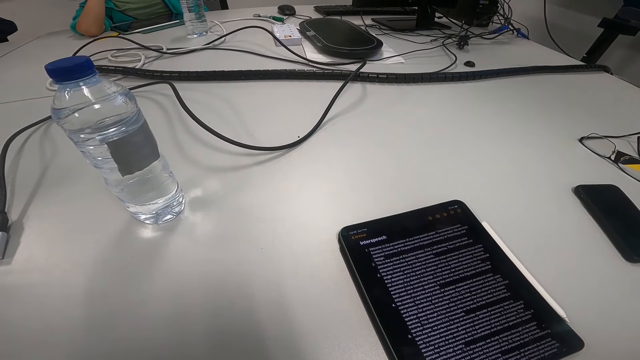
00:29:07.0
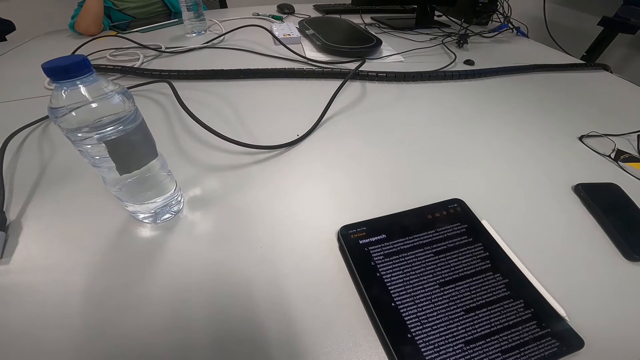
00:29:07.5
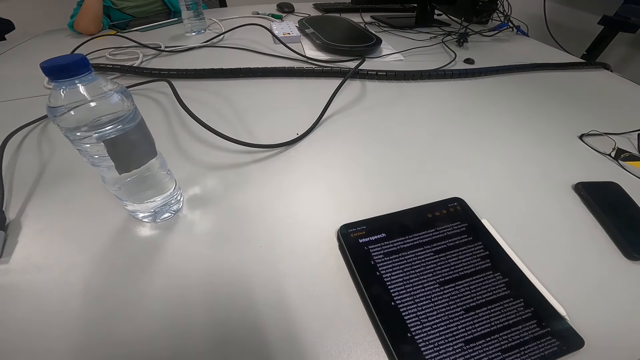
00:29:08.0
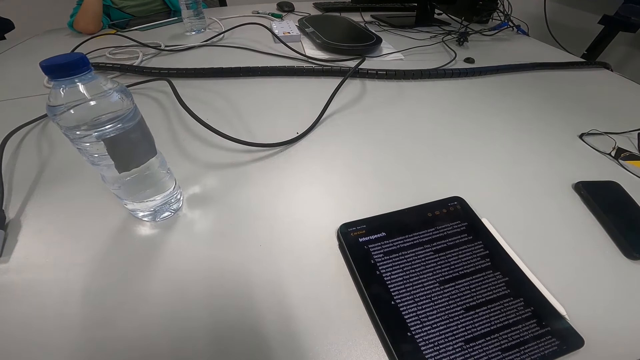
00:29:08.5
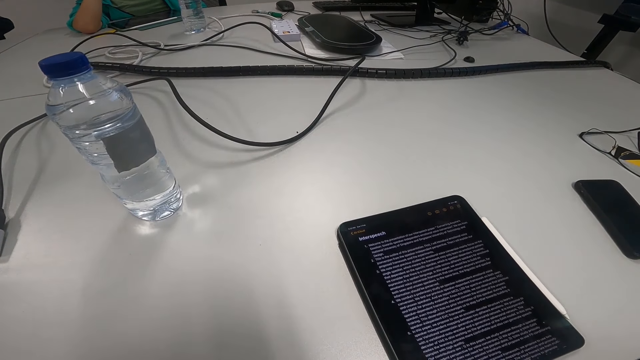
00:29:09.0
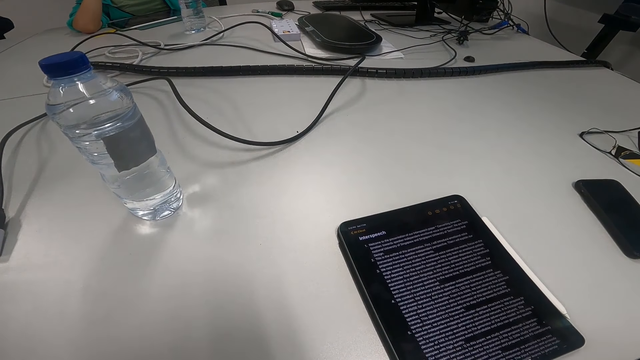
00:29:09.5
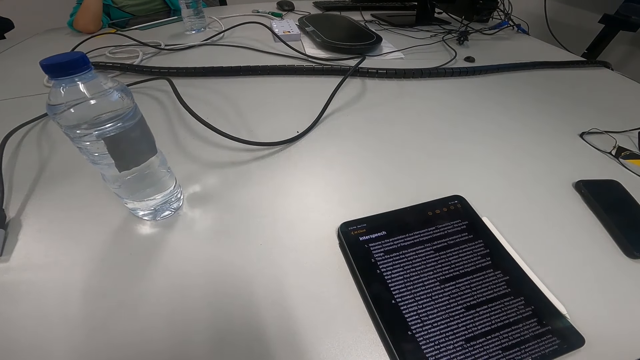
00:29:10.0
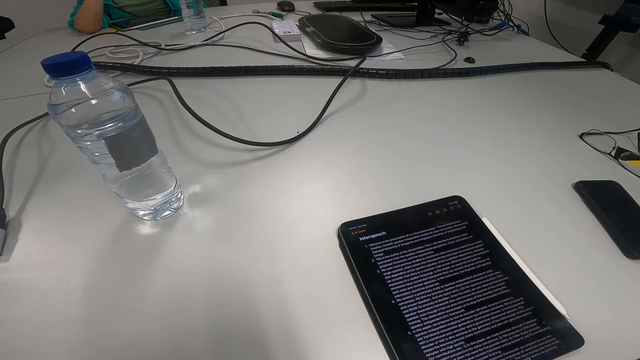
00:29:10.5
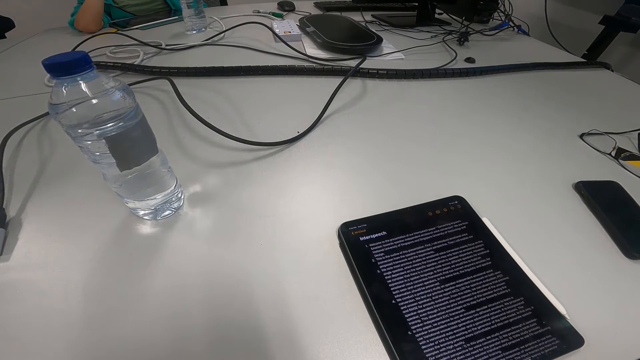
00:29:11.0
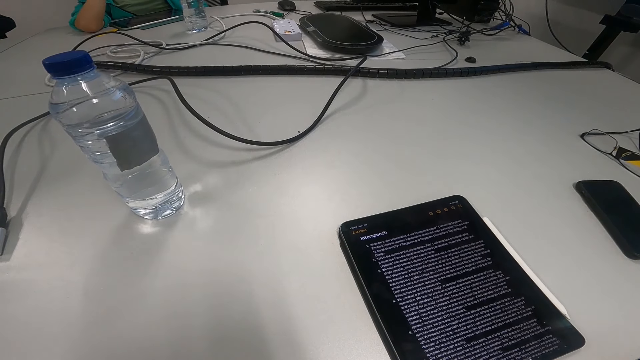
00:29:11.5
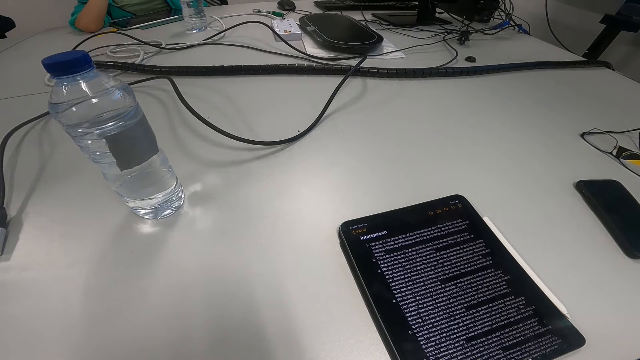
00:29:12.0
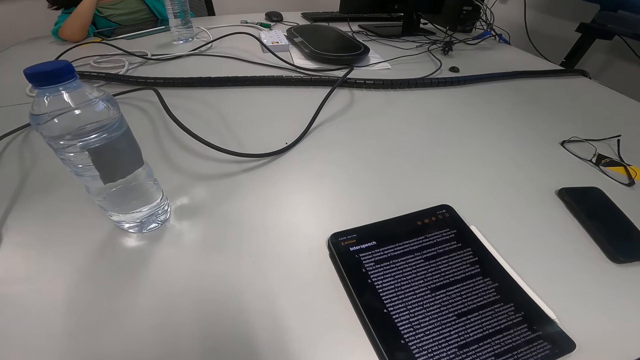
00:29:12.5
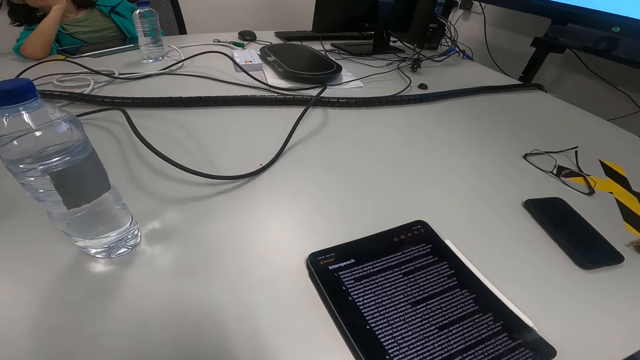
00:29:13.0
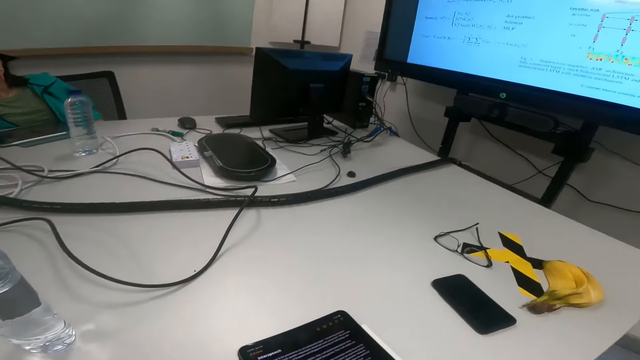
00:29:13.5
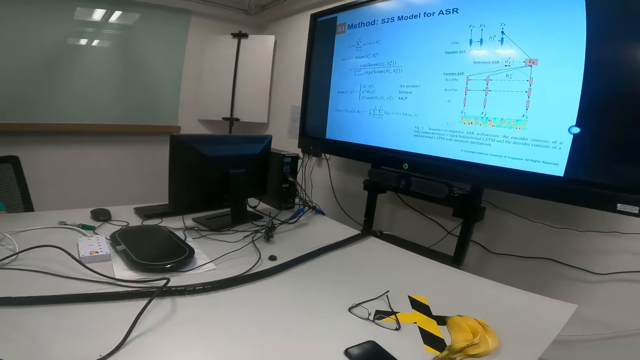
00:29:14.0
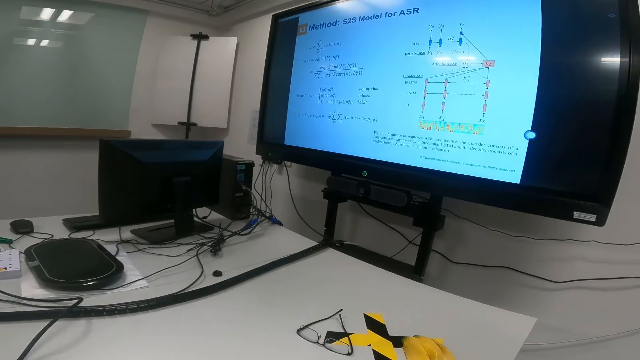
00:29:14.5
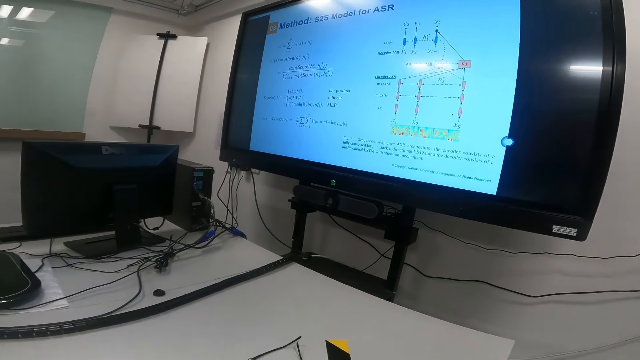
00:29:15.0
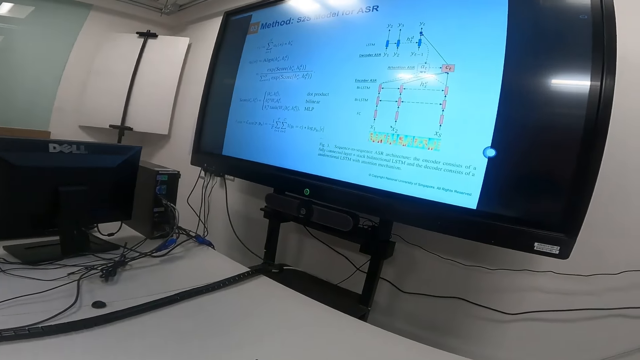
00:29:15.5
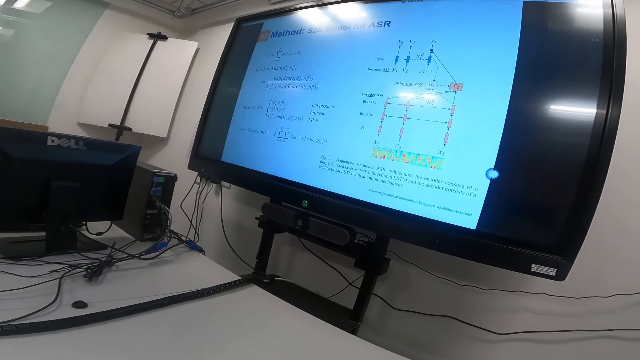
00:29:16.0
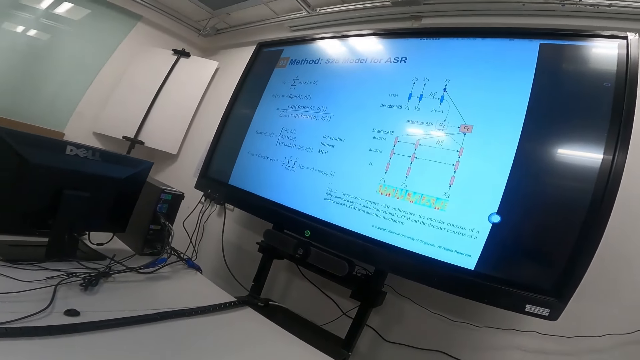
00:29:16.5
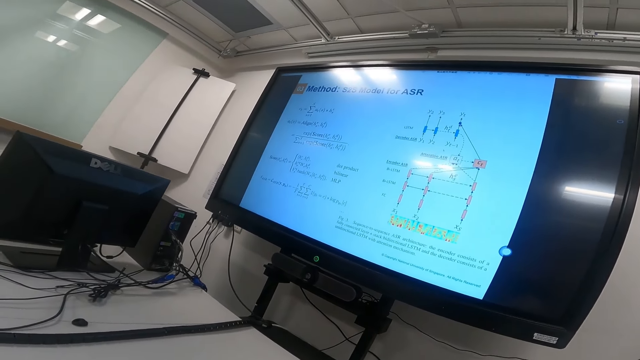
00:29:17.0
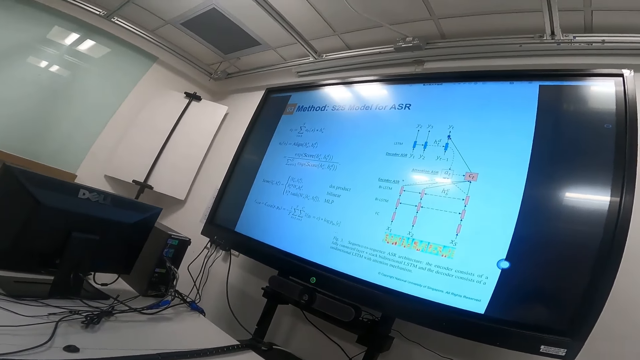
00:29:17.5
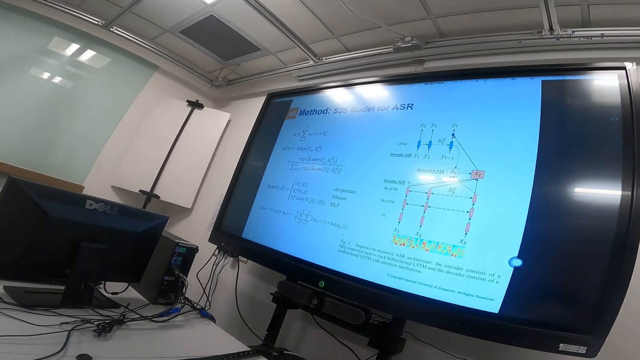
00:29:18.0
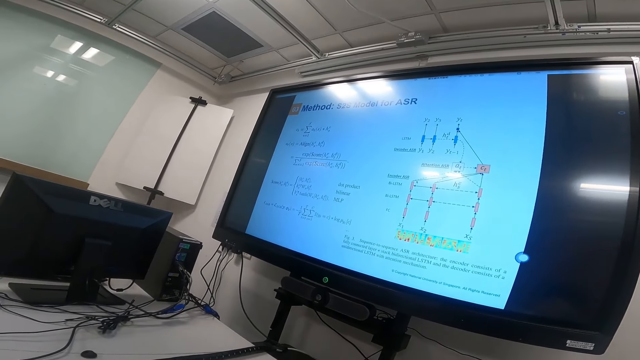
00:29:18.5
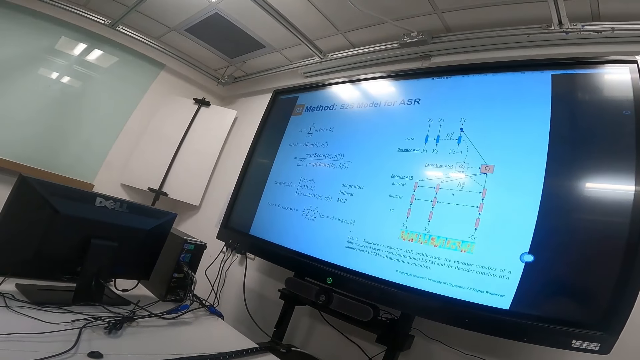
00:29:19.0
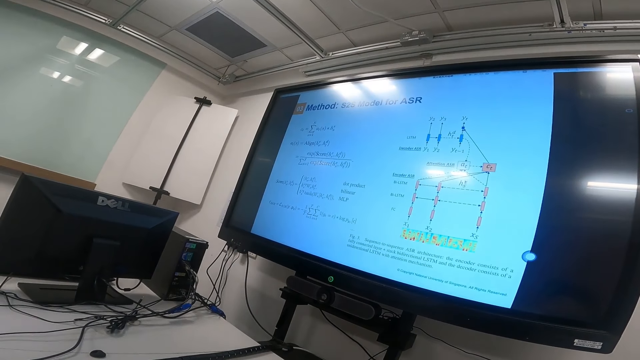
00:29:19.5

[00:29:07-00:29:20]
The camera wearer looks at the screen.

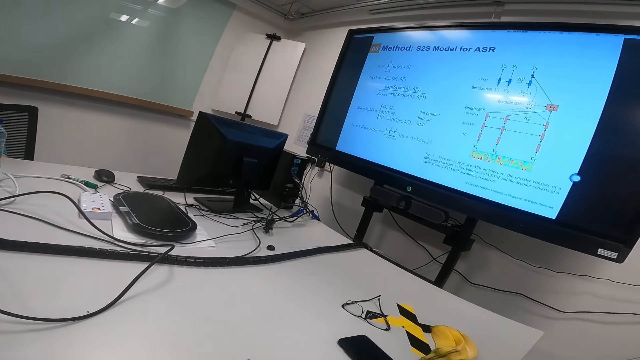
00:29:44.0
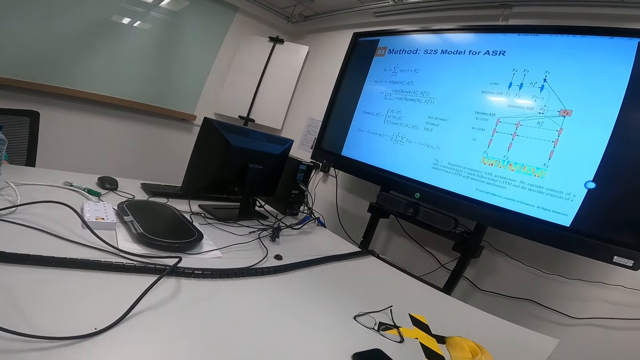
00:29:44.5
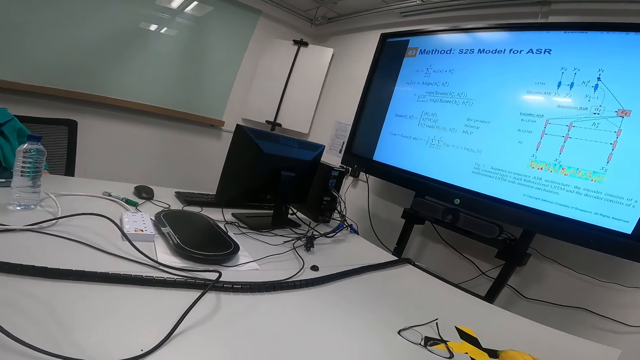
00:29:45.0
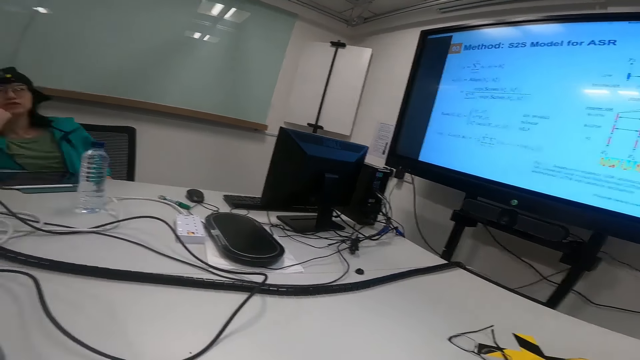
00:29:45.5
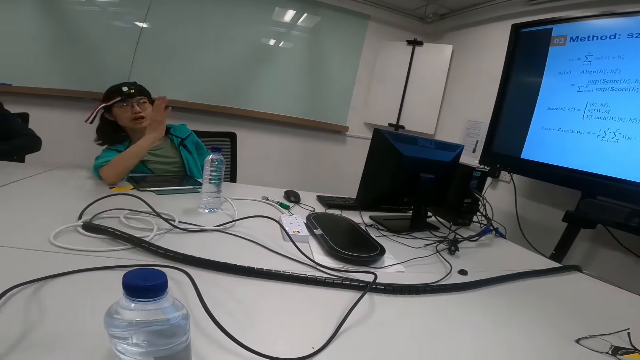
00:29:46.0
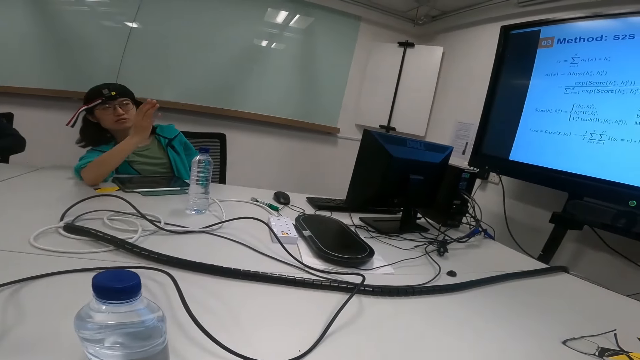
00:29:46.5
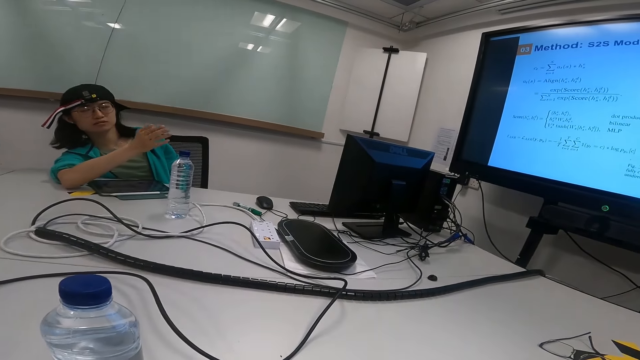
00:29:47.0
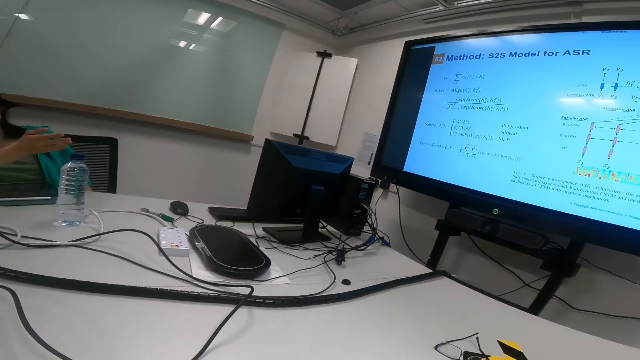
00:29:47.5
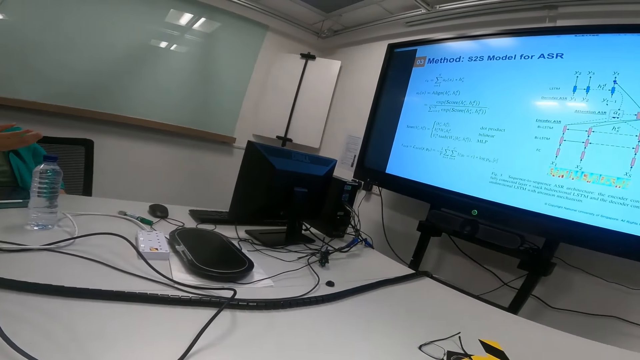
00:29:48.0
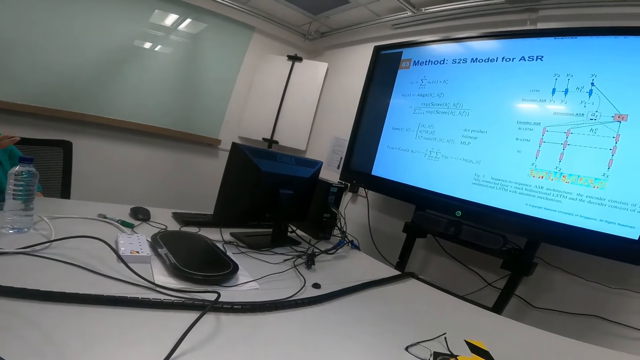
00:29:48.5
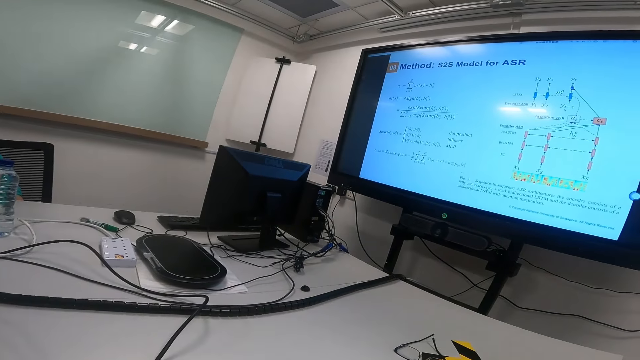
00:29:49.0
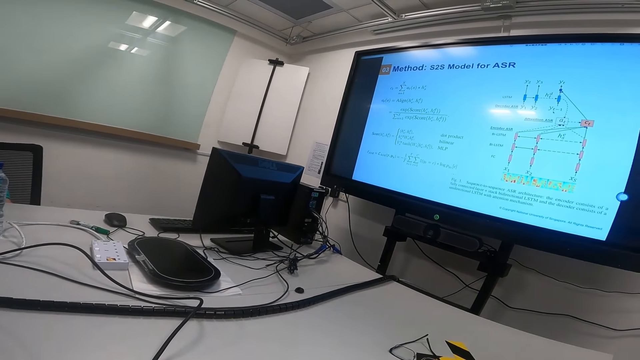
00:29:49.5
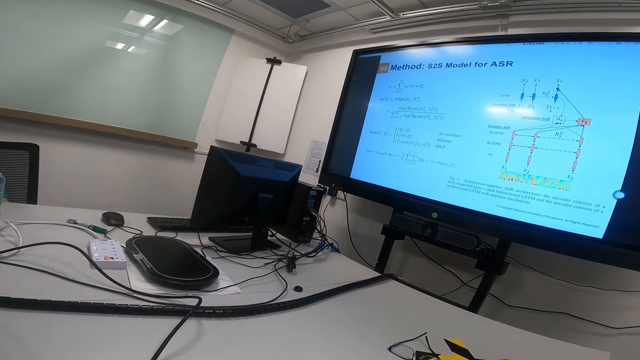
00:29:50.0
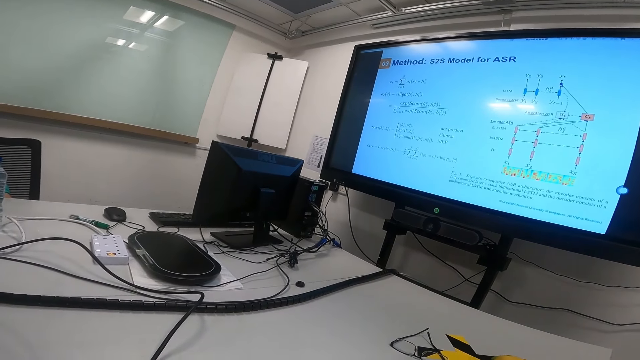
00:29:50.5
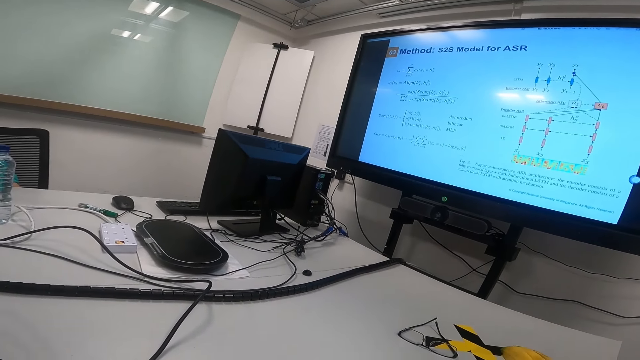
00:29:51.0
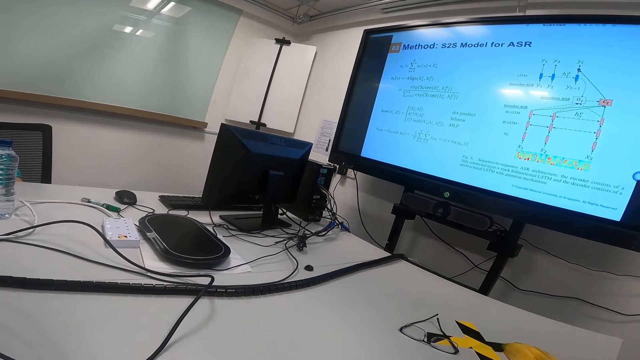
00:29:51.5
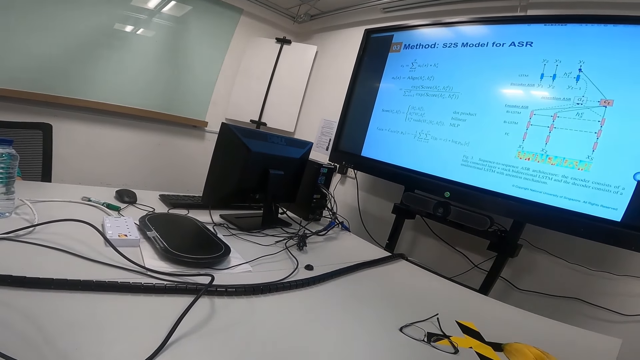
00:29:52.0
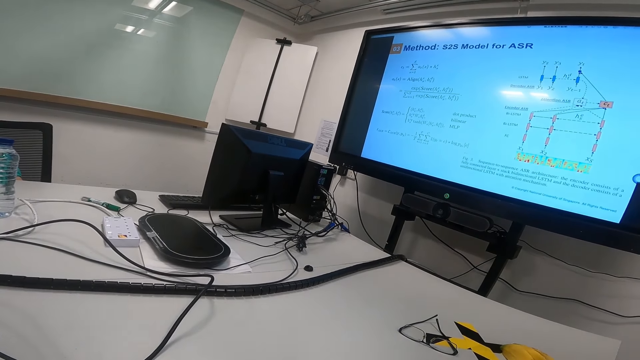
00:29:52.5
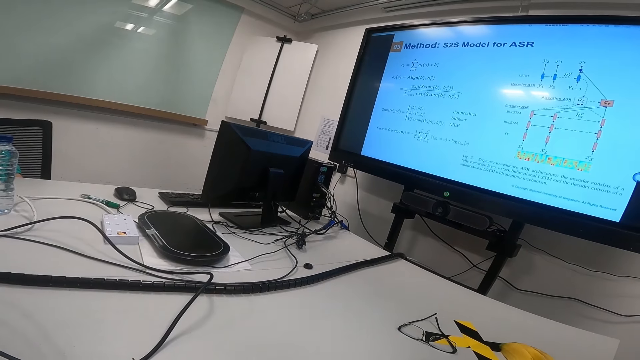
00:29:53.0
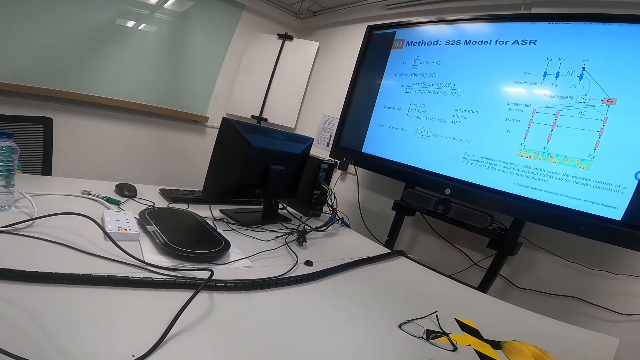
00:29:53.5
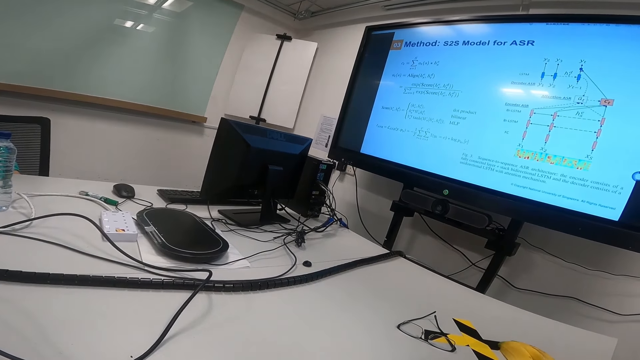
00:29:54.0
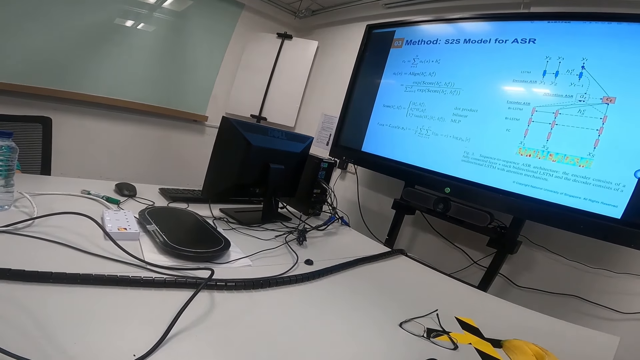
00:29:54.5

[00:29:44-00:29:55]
A lady moves her hand. A woman talks to a man. The camera wearer looks at the screen.
